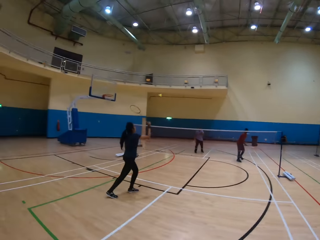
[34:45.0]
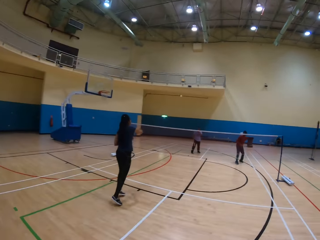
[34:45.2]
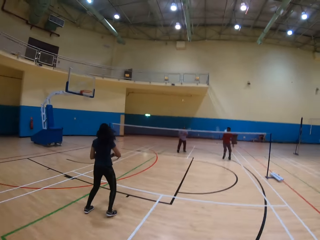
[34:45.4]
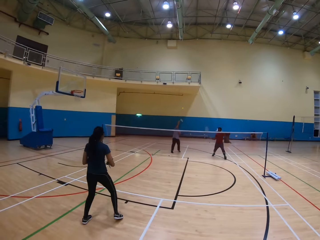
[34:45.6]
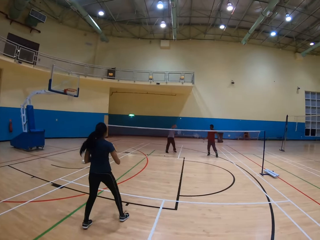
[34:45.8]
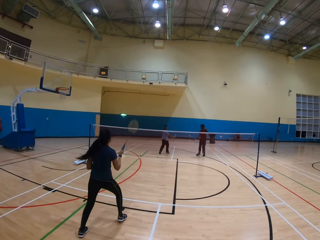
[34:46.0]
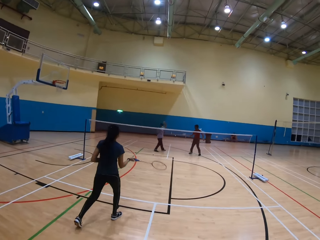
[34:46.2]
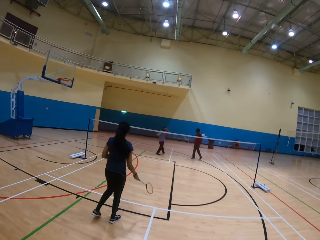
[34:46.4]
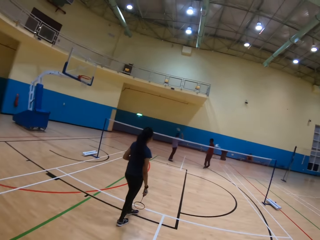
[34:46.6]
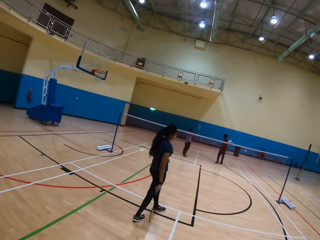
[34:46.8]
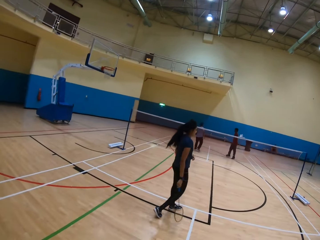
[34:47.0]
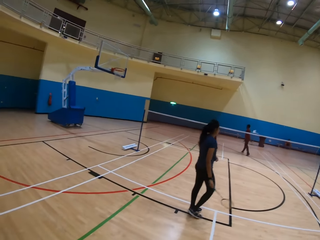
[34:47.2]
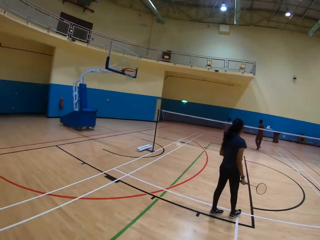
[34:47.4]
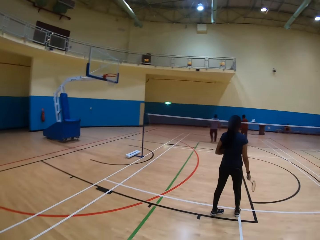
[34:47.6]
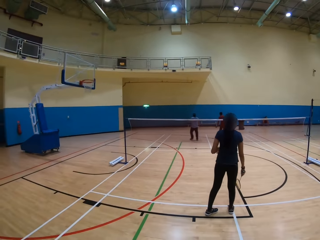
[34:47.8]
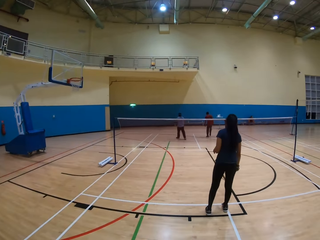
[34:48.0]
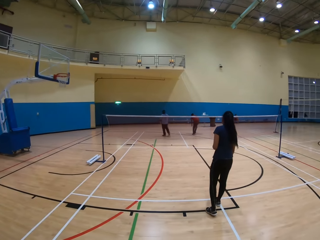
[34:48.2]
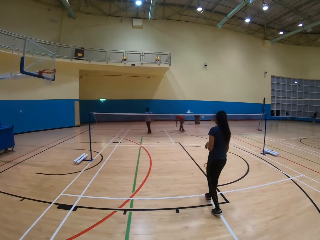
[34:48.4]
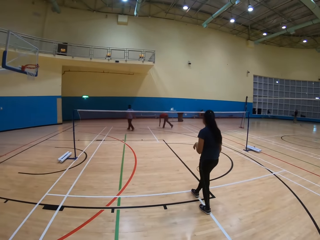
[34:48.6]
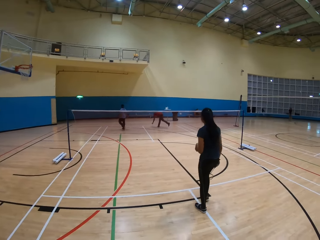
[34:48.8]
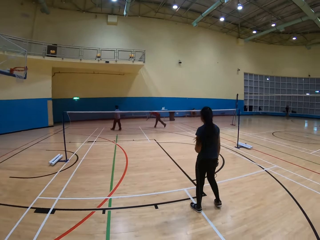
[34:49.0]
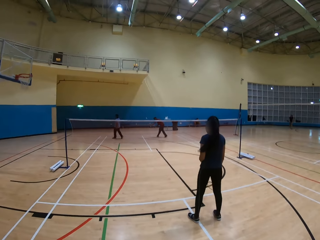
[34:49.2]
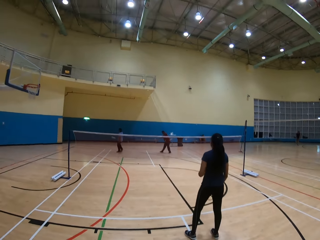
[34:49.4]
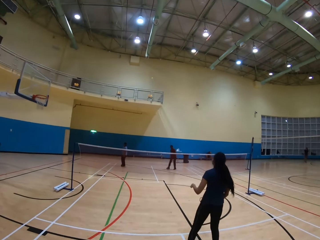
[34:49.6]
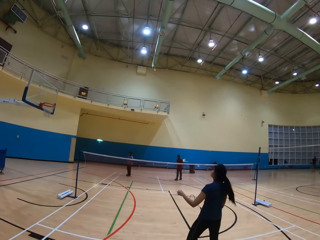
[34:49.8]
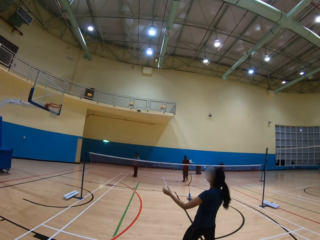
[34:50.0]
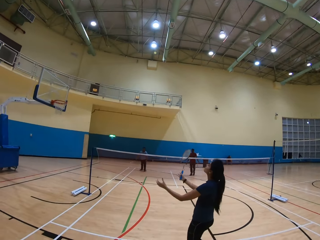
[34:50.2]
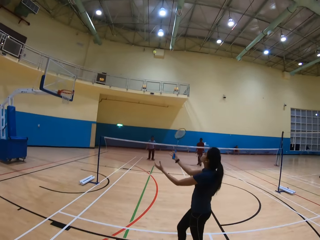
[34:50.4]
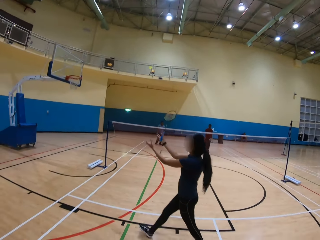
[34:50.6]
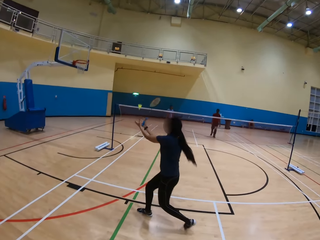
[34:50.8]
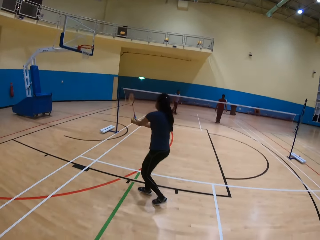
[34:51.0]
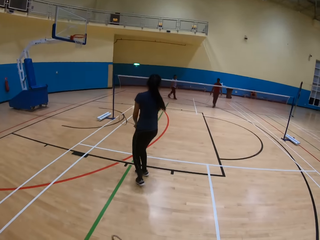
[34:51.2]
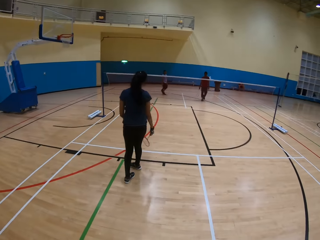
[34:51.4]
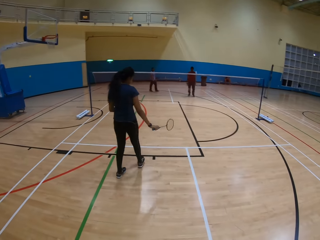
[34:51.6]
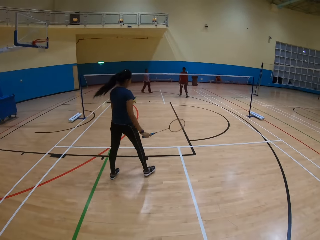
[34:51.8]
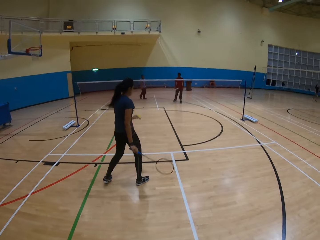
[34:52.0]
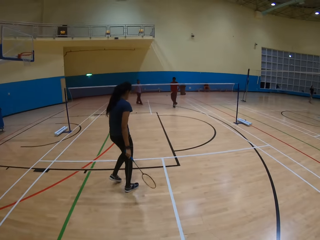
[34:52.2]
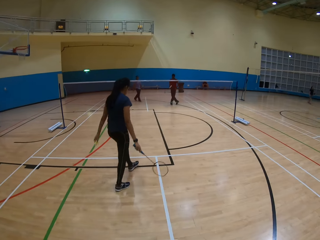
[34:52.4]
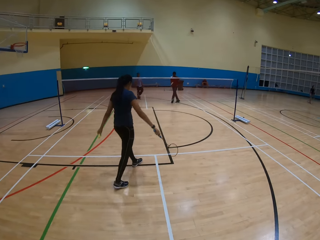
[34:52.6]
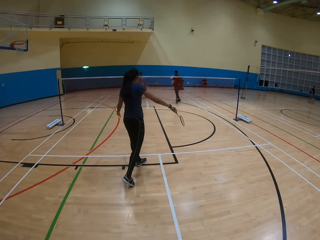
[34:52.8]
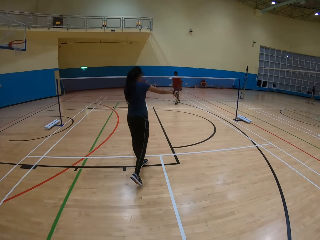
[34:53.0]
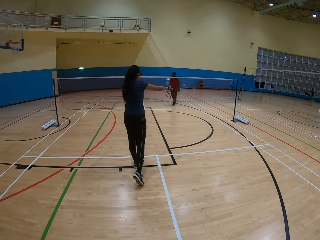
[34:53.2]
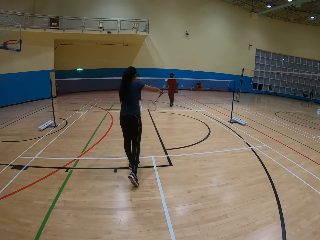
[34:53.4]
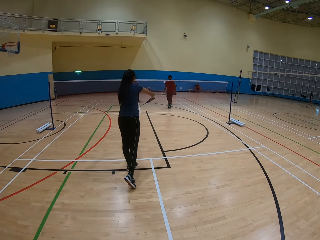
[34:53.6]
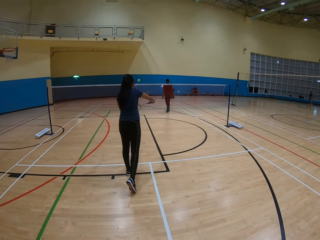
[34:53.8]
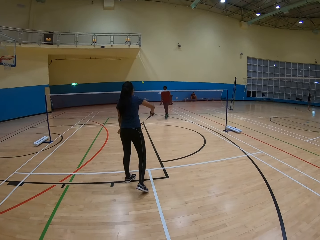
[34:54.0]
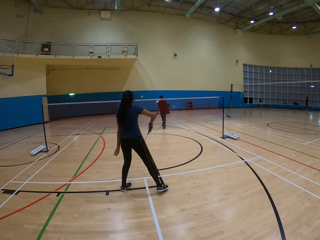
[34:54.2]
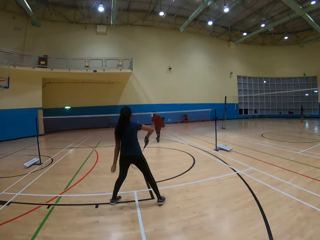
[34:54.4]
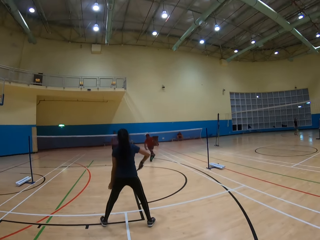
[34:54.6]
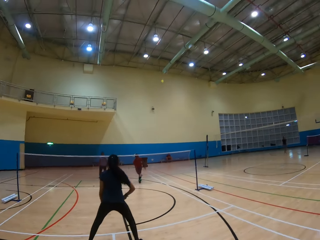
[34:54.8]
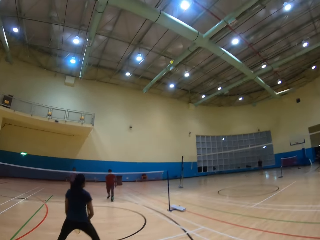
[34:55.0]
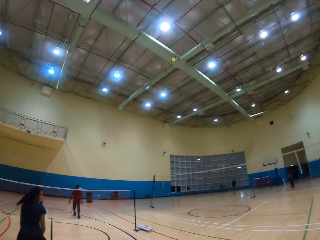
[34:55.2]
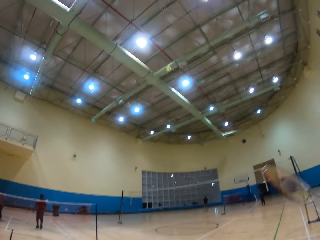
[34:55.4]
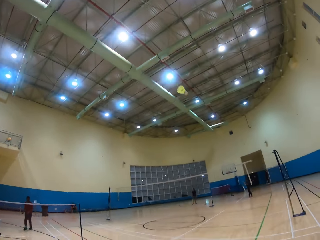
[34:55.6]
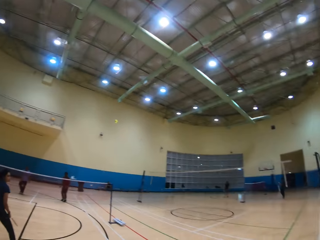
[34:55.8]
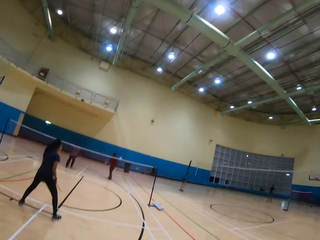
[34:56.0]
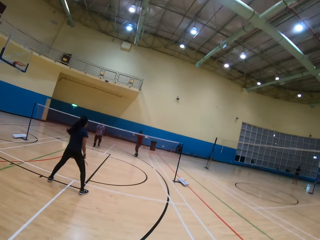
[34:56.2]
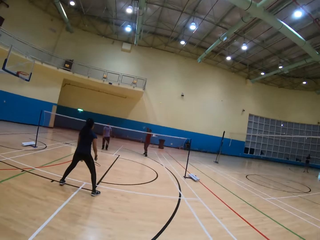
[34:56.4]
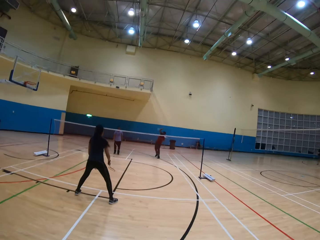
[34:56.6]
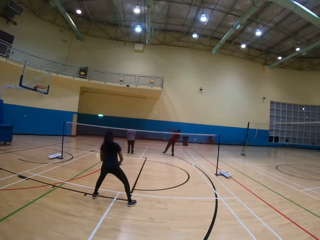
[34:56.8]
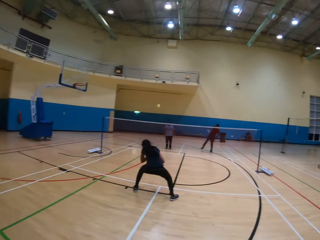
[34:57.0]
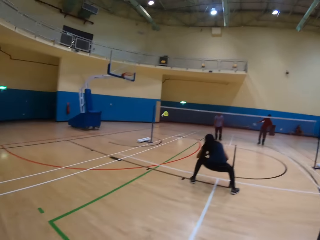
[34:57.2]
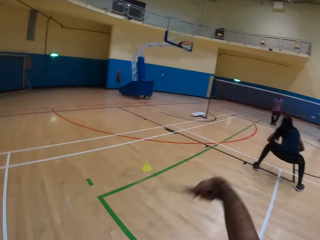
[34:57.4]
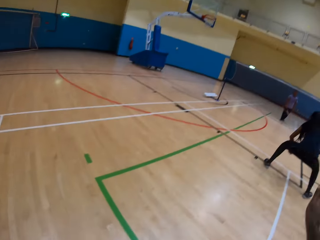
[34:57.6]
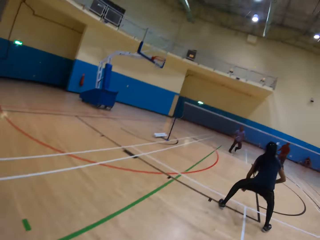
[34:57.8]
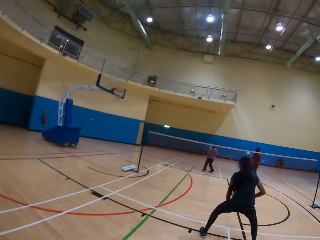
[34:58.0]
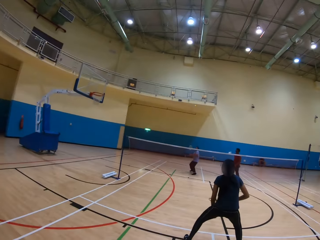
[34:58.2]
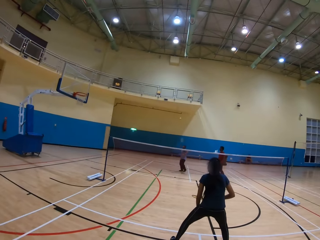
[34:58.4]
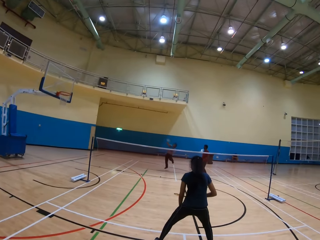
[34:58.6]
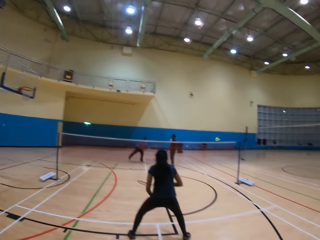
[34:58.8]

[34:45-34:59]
A man hits the shuttlecock. A woman hits the shuttlecock. Another man hits the shuttlecock. The first man picks up the shuttlecock on the ground. The camera wearer looks around. The first man hits the shuttlecock on the ground. The woman picks up the shuttlecock. The woman hits the shuttlecock. The first man hits the shuttlecock. The camera wearer plays badminton. They hit the shuttlecock. The first man hits the shuttlecock. The camera wearer hits the shuttlecock.

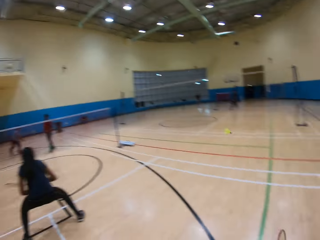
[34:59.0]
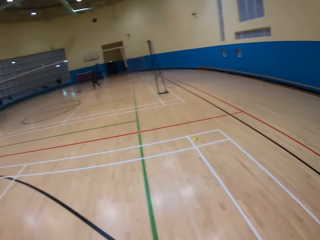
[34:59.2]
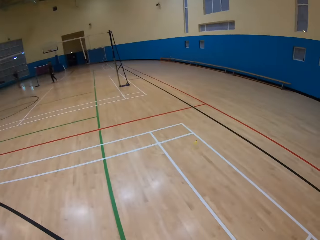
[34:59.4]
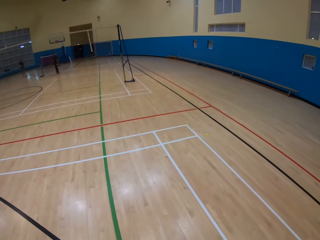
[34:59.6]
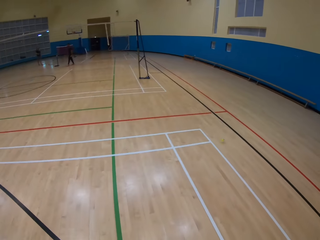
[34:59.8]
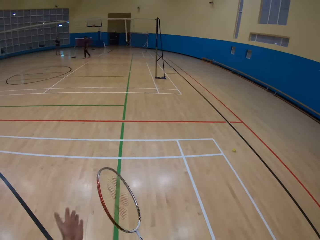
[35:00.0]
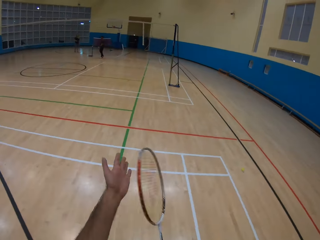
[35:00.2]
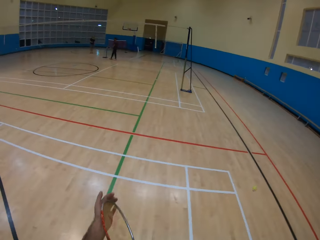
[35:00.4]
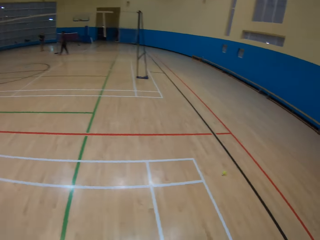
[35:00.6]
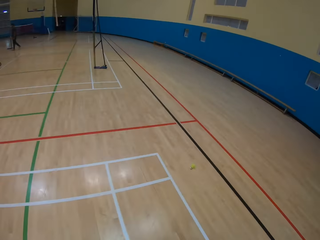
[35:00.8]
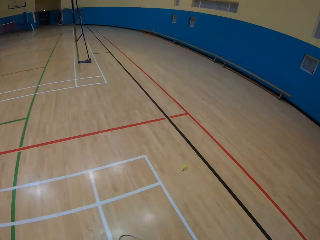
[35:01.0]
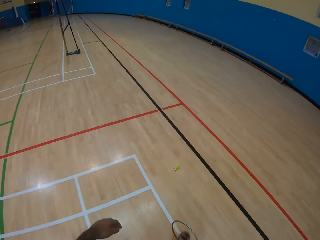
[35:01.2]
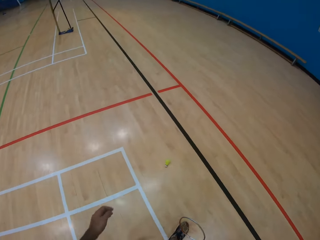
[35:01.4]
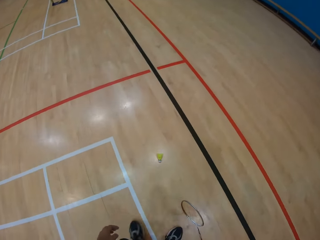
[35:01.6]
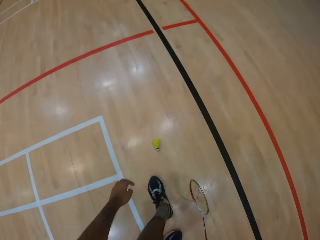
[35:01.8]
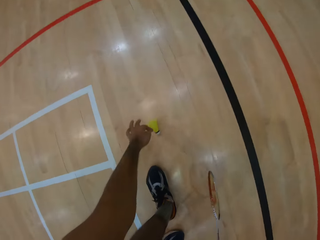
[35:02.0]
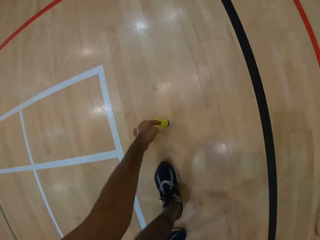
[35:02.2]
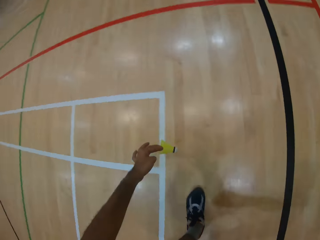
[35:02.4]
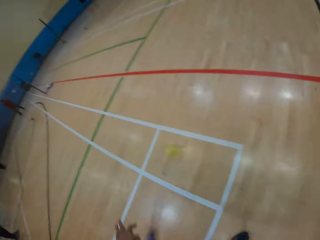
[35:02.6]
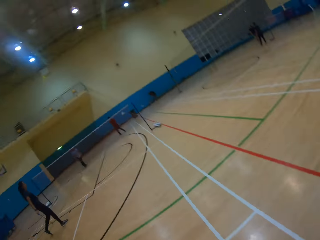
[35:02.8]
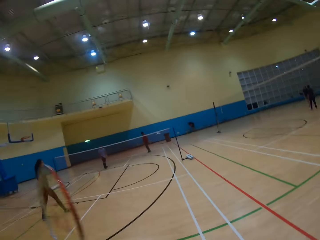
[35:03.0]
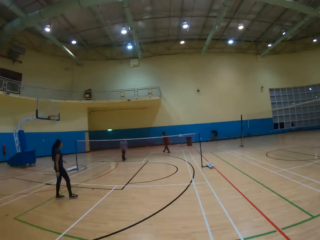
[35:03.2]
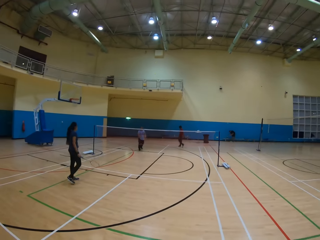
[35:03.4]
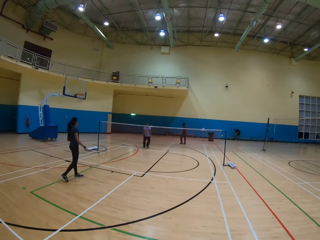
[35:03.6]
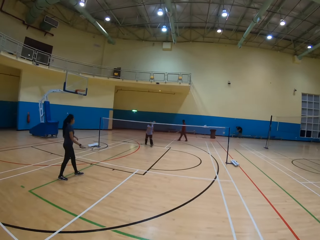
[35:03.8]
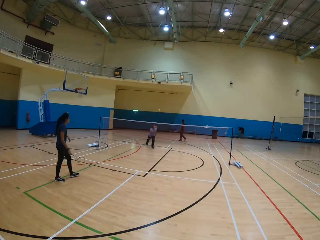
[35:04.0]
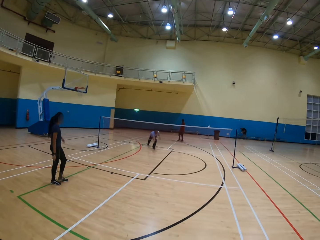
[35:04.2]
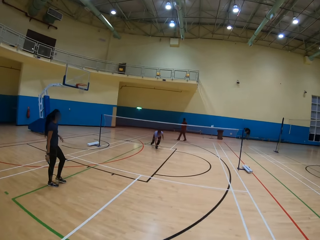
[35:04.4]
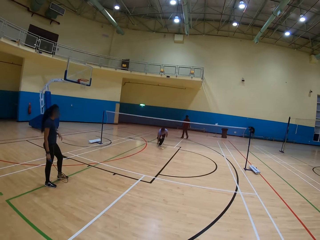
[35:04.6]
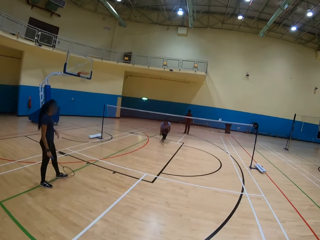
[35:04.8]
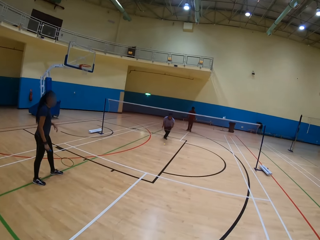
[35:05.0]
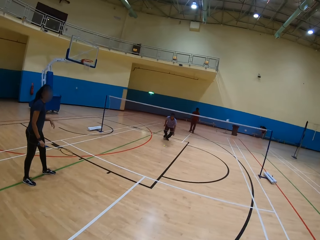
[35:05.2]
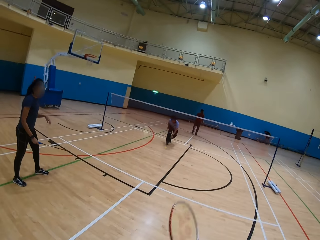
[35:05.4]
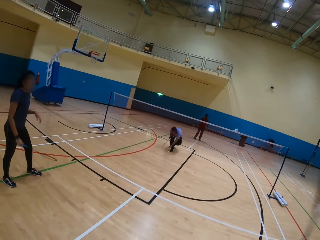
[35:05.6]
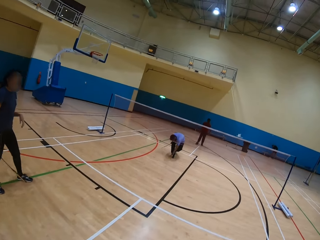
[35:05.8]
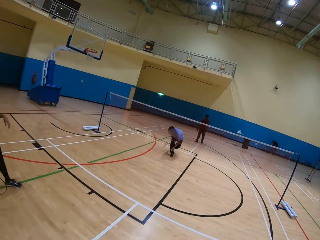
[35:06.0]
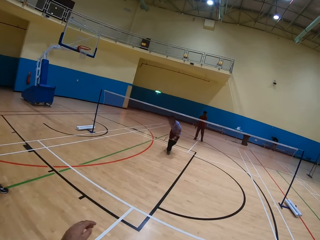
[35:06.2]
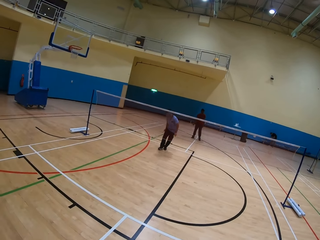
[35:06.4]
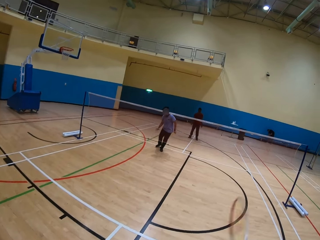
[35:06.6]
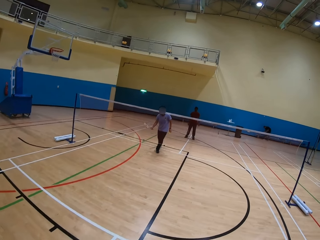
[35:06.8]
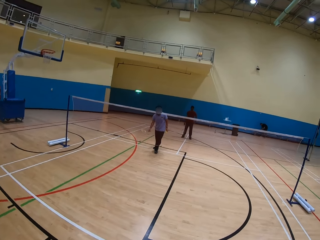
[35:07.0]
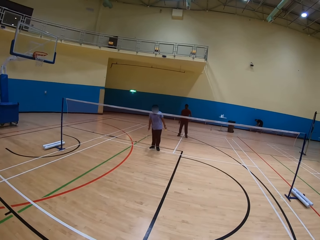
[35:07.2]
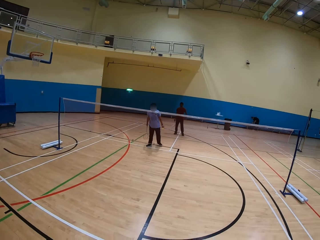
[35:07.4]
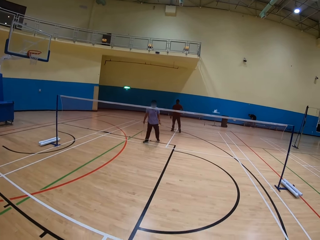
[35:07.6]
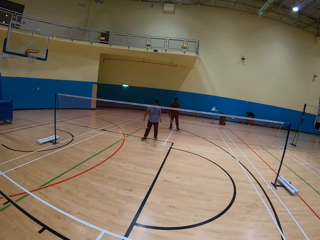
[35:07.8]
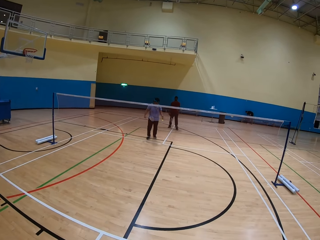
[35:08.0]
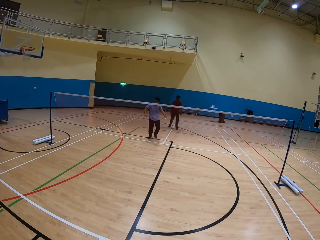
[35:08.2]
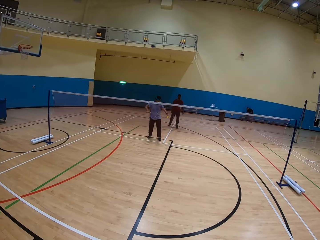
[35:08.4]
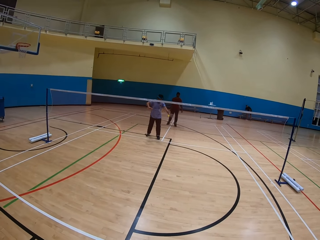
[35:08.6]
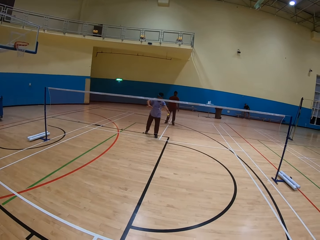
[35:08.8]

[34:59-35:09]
A man hits the shuttlecock. The camera wearer picks up the shuttlecock on the ground. They hit the shuttlecock. The man picks up the shuttlecock. The camera wearer looks around.
